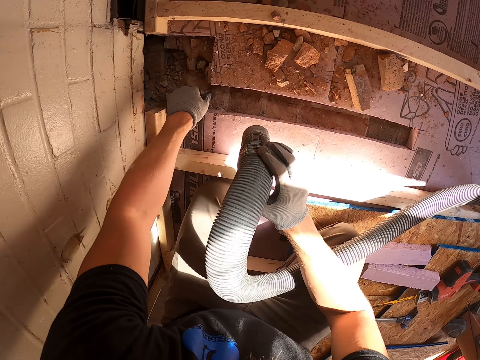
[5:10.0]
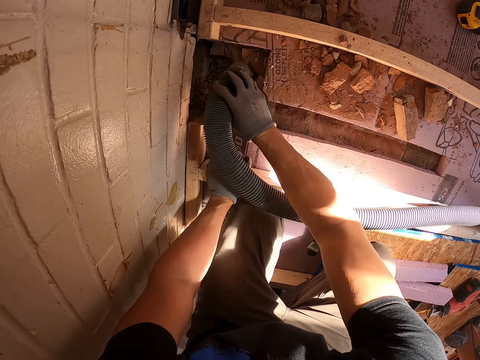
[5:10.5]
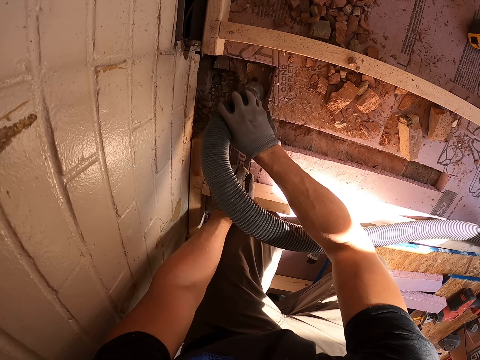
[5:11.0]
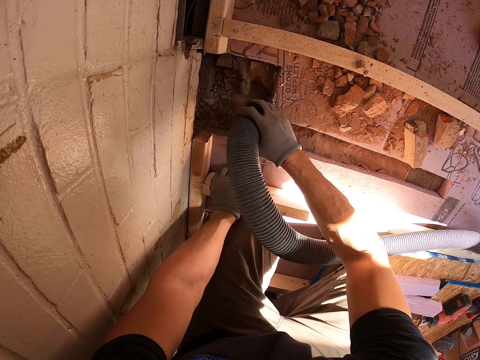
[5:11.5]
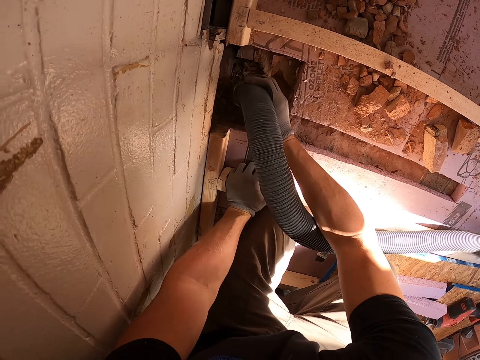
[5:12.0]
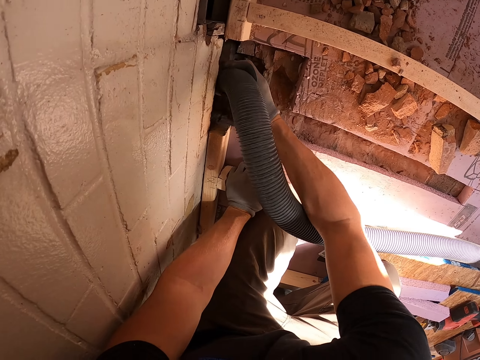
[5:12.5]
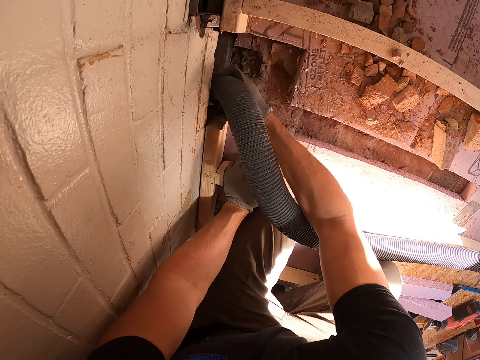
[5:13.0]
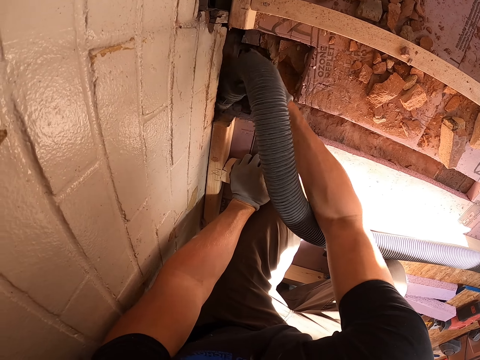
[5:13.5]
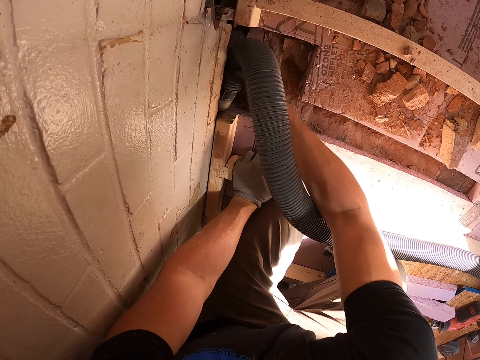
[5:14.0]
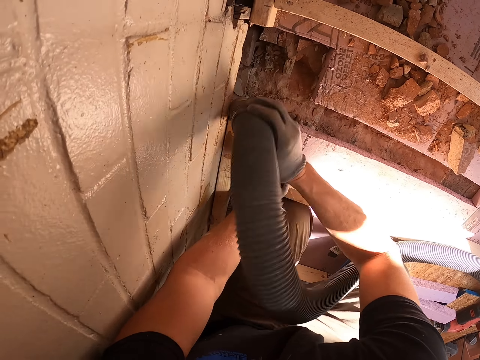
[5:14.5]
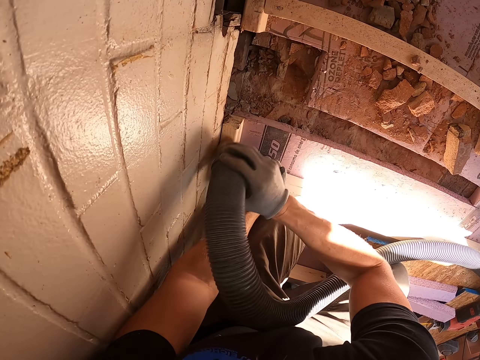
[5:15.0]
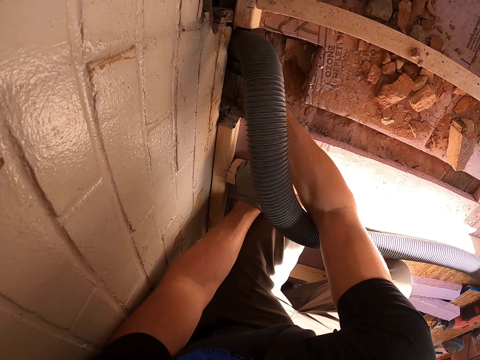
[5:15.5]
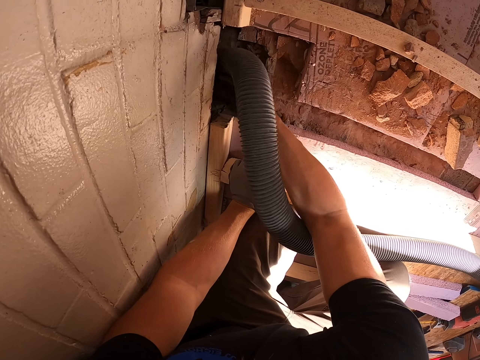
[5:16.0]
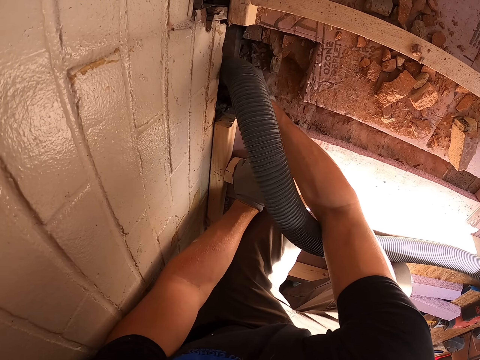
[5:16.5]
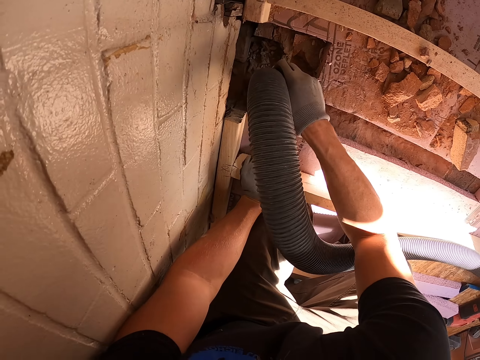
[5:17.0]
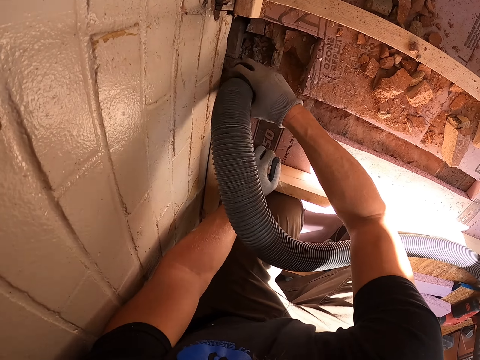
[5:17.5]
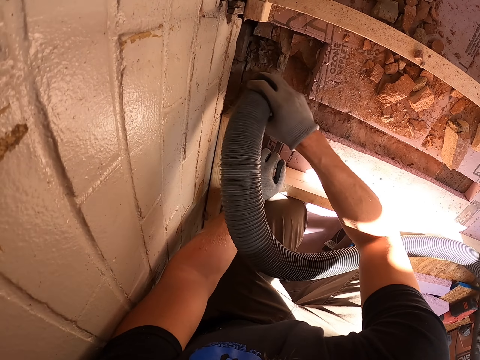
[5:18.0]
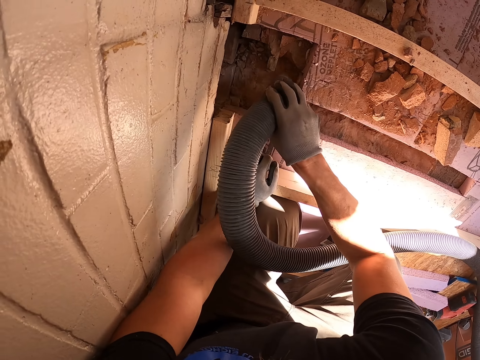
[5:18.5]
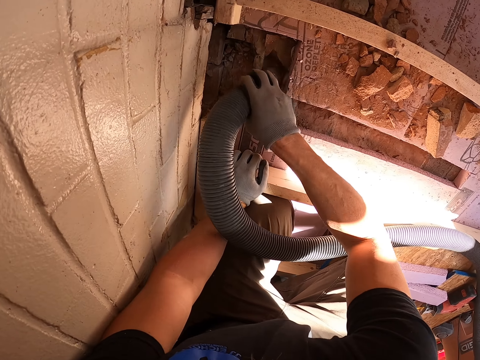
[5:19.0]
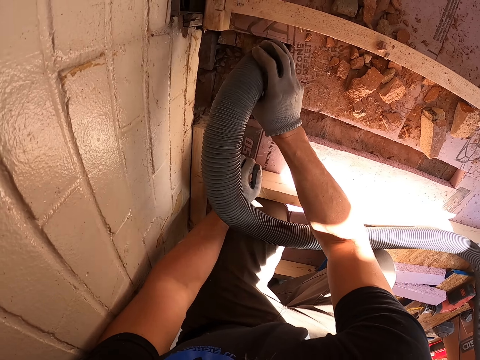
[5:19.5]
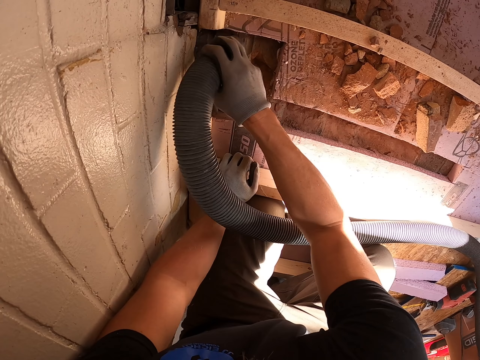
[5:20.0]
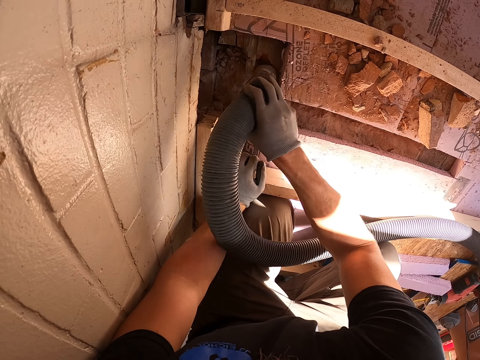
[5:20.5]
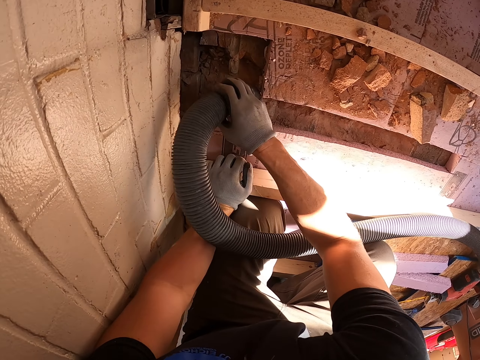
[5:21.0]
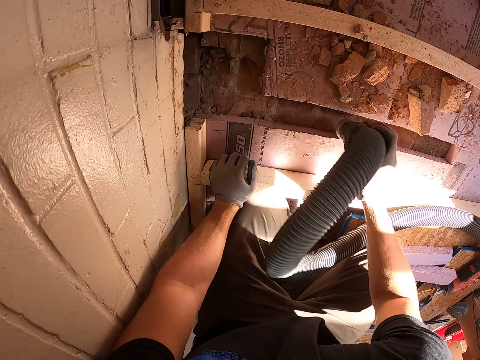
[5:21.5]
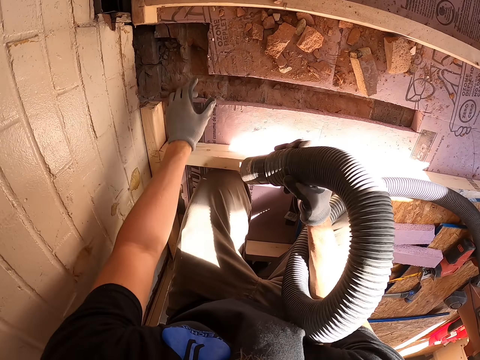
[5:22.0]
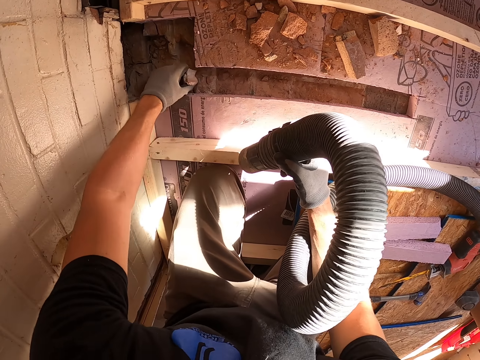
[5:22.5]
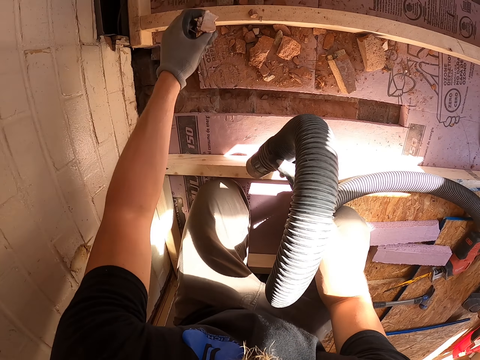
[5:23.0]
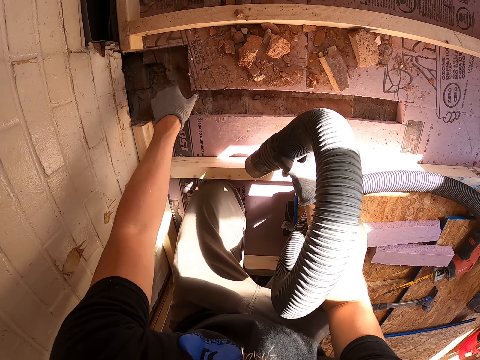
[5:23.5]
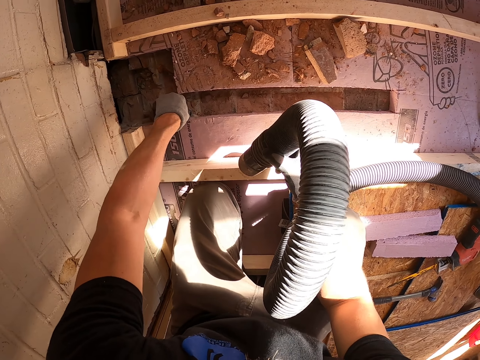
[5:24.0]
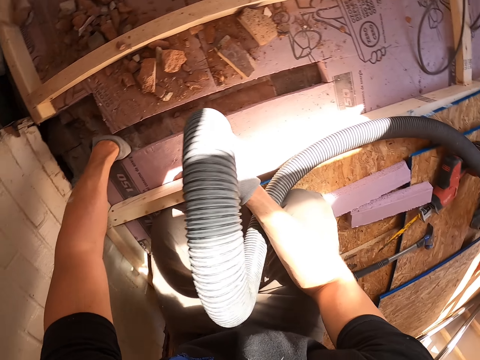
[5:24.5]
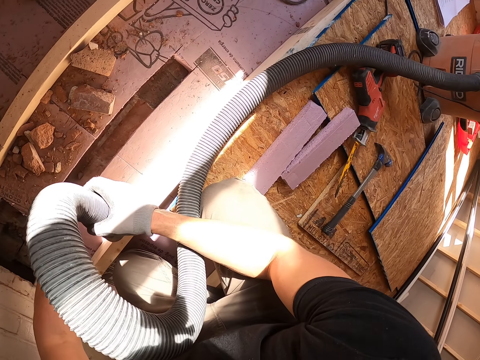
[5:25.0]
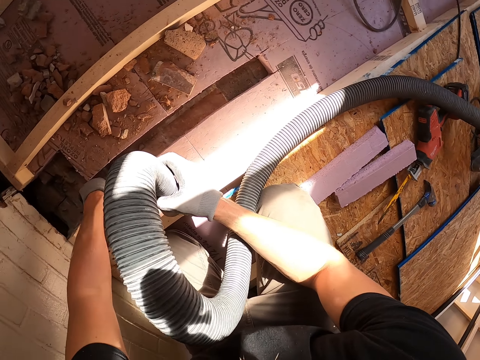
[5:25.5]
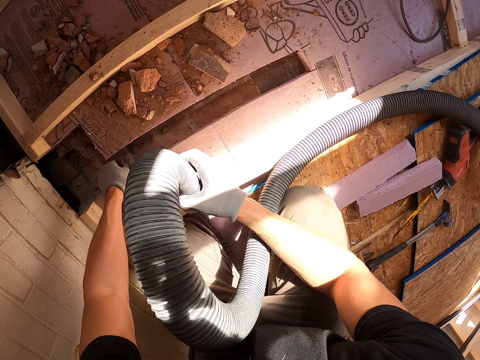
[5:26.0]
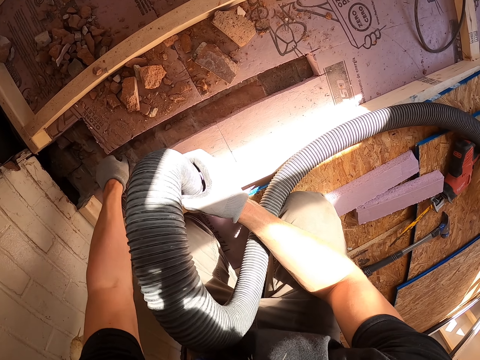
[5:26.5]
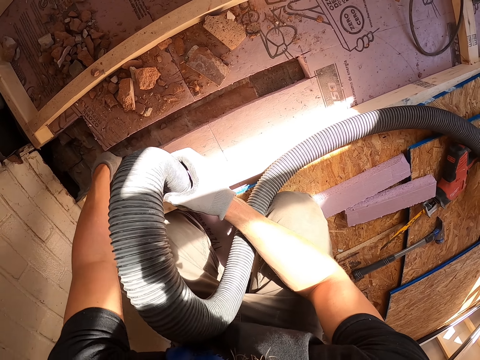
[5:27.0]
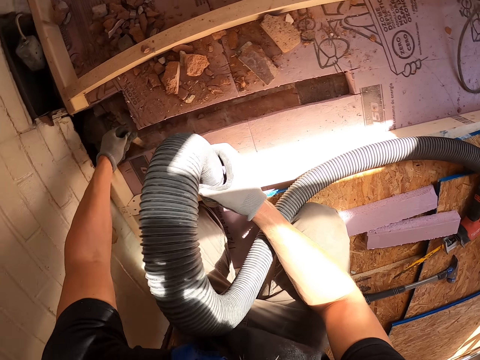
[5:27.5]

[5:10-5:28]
The camera wearer cleans the wood. They remove the remains.

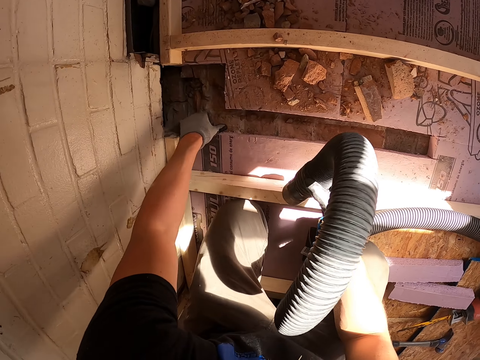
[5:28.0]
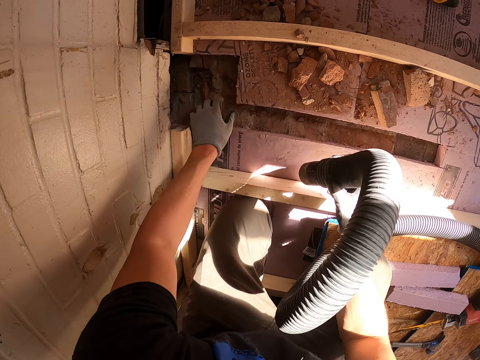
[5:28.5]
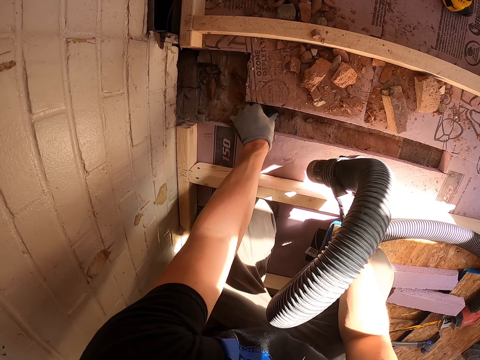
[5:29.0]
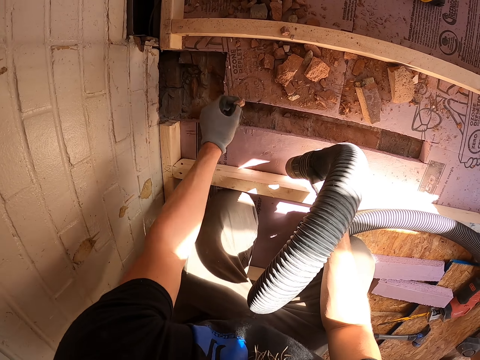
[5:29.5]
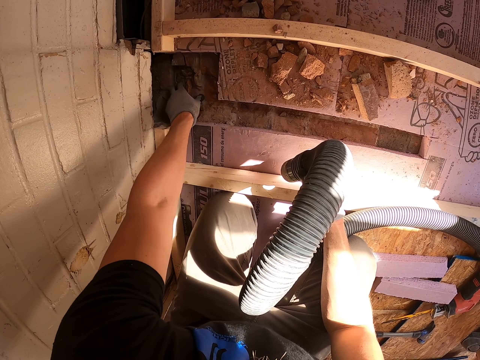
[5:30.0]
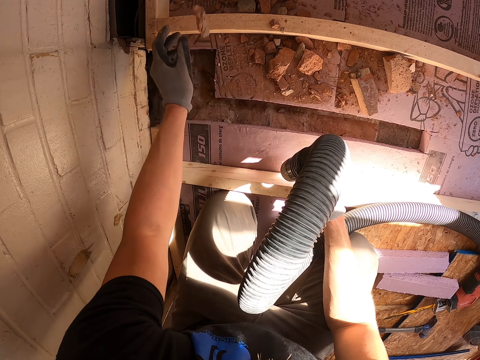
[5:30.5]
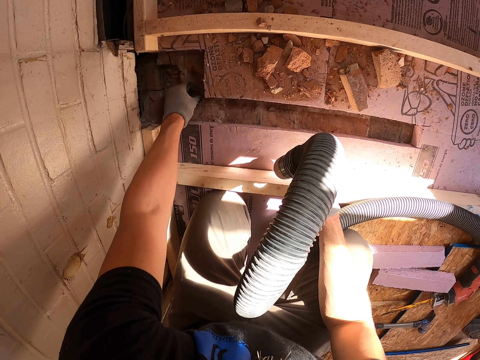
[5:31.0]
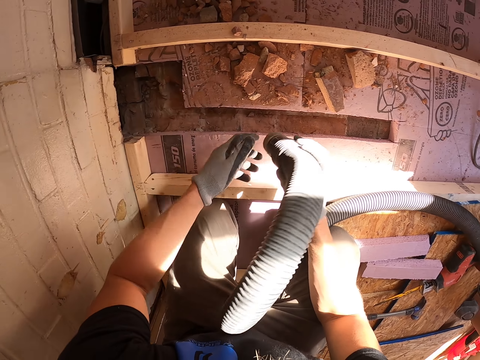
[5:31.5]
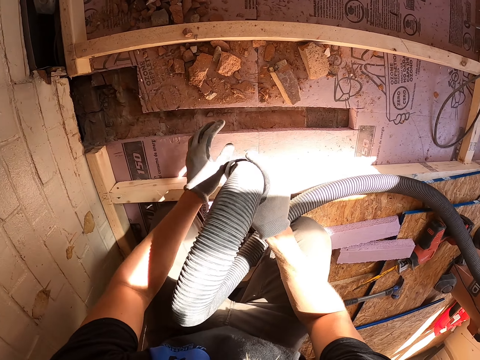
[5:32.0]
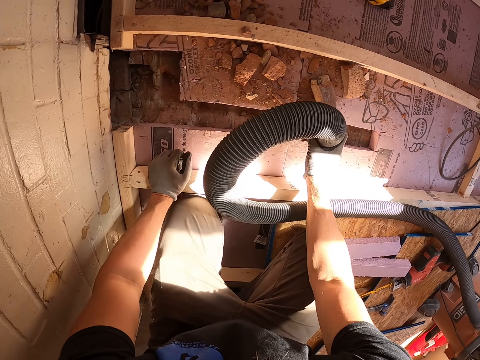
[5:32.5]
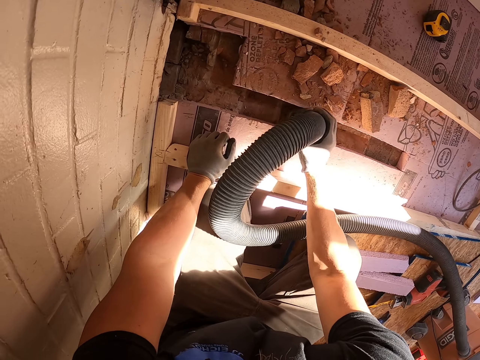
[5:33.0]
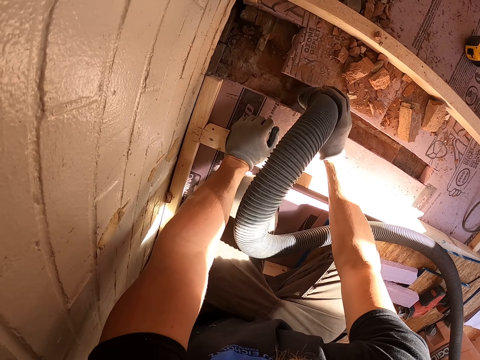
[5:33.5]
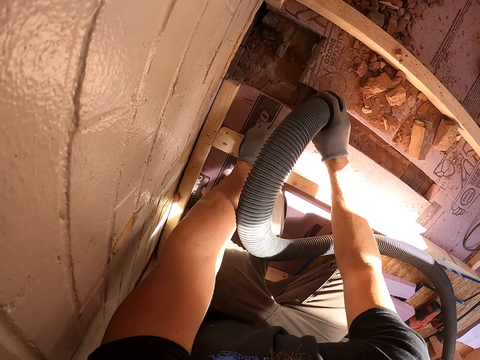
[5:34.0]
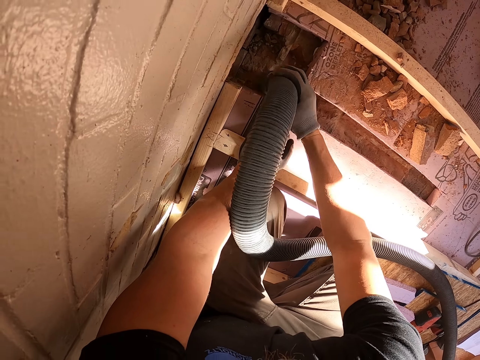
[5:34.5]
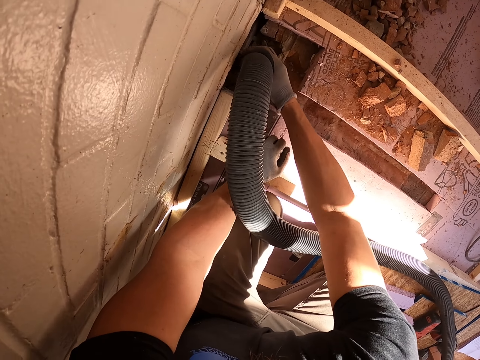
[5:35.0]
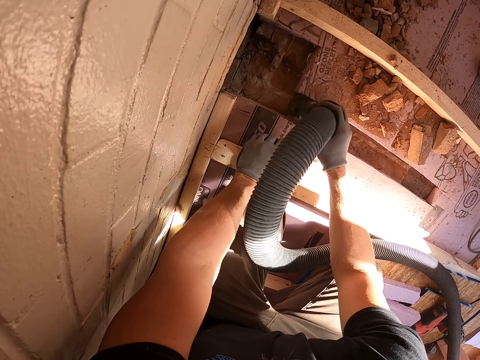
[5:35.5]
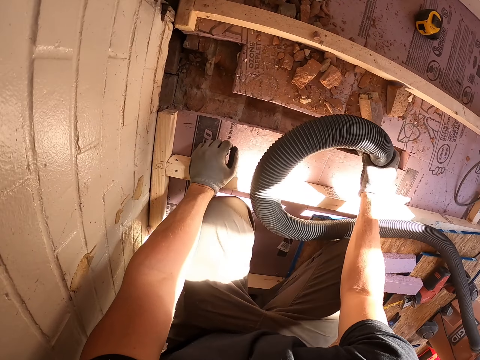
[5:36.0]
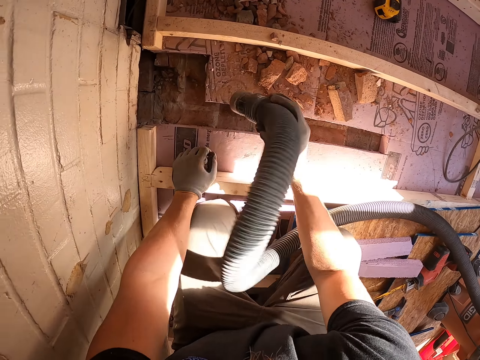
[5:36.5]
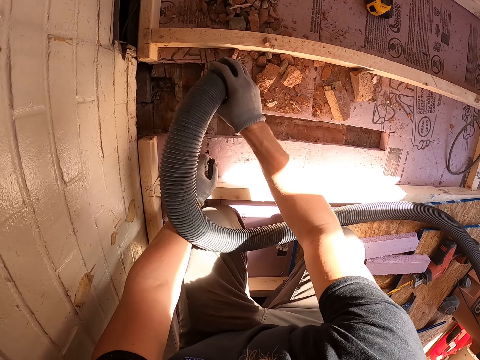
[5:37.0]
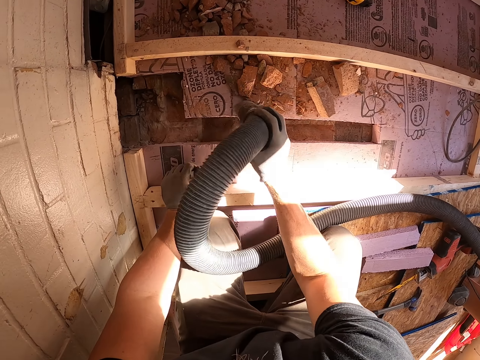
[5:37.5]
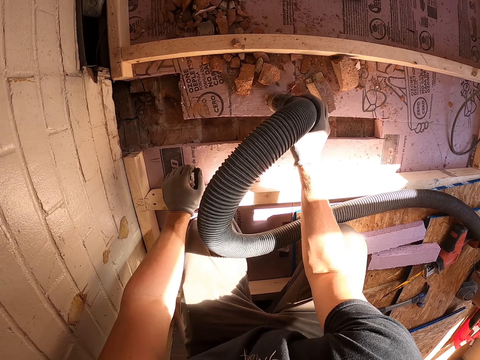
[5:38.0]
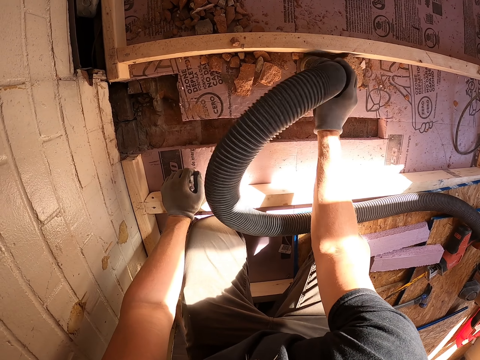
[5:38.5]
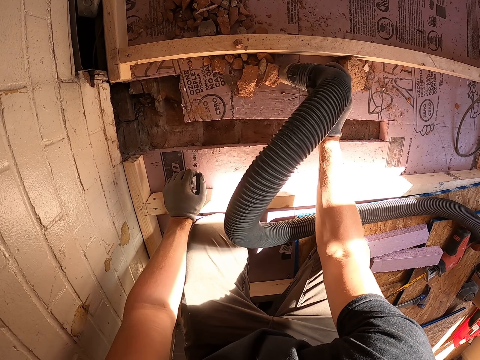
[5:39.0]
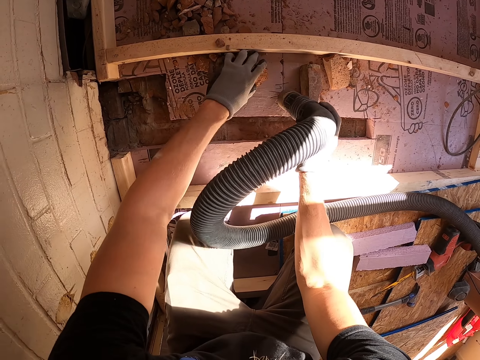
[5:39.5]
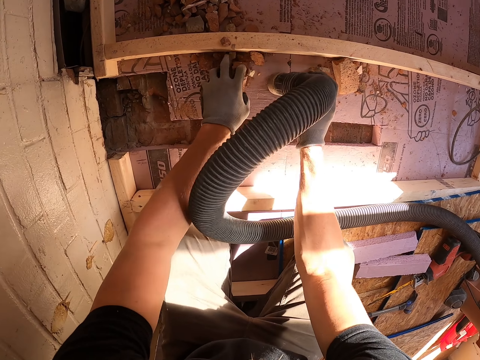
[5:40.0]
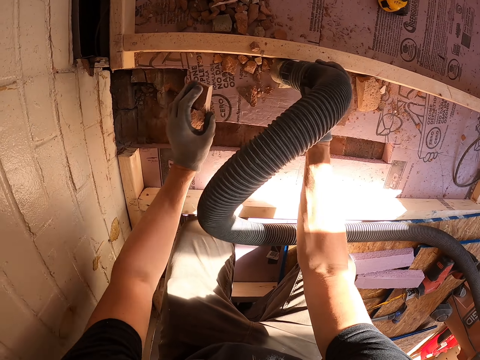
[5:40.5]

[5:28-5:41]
The camera wearer cleans the floor.
